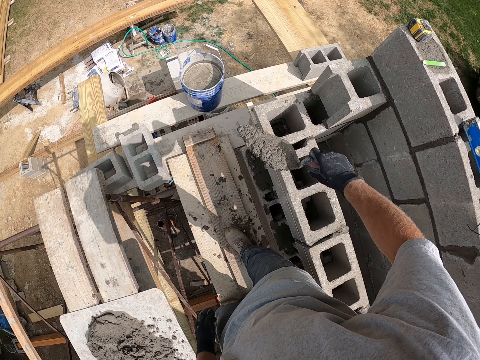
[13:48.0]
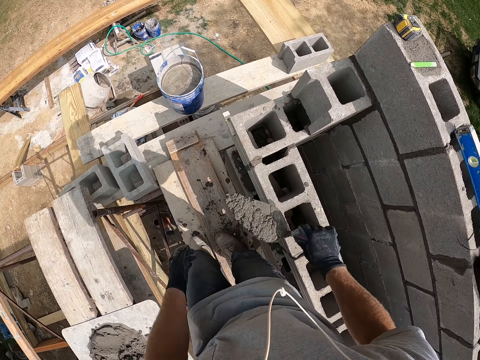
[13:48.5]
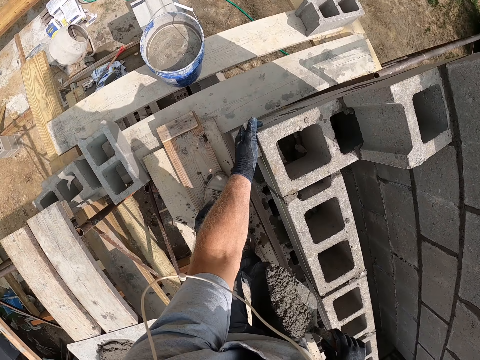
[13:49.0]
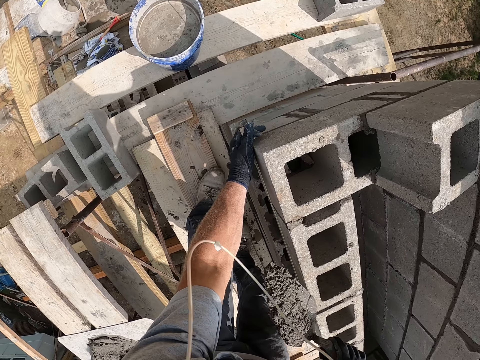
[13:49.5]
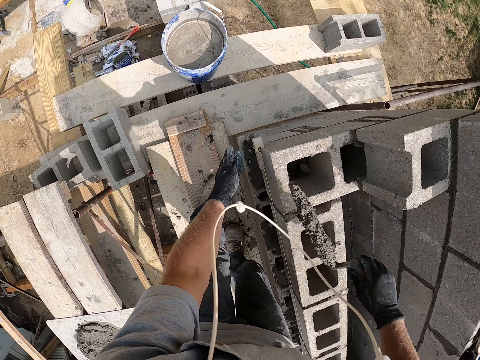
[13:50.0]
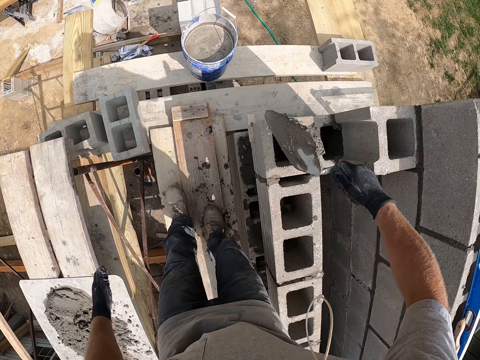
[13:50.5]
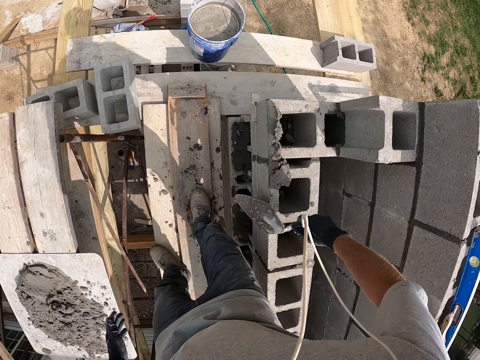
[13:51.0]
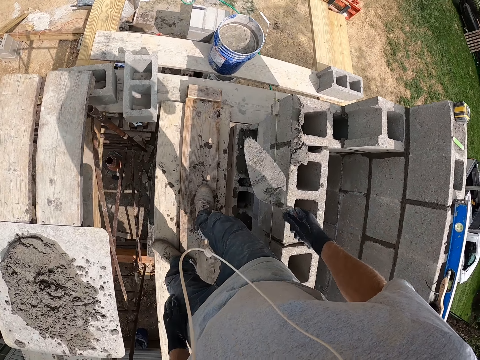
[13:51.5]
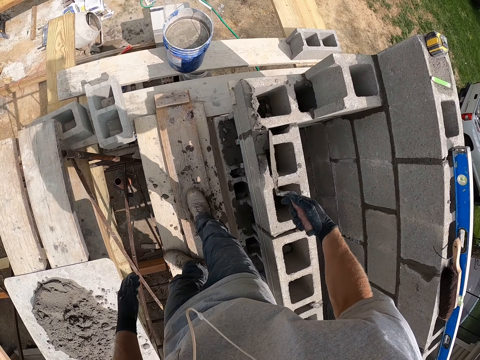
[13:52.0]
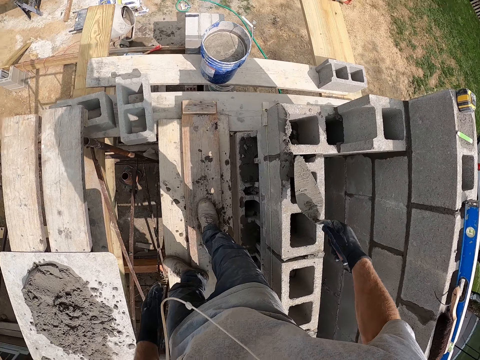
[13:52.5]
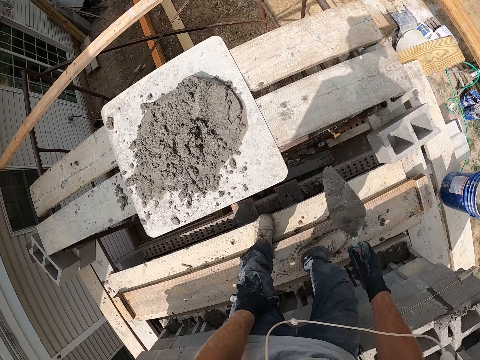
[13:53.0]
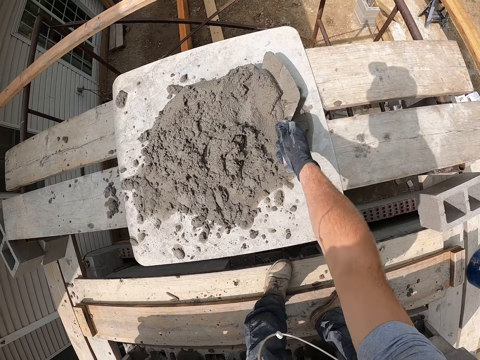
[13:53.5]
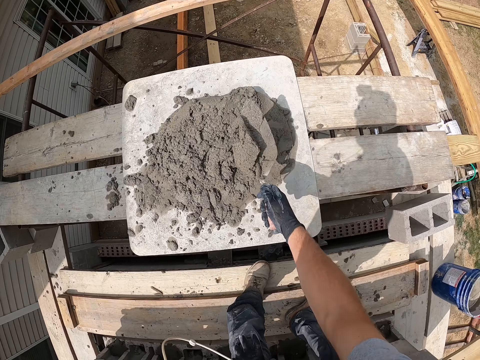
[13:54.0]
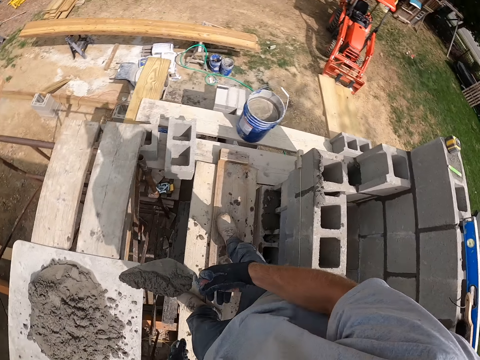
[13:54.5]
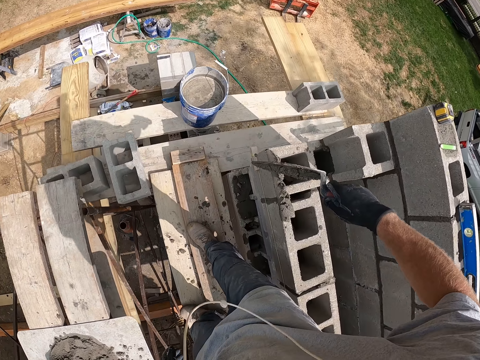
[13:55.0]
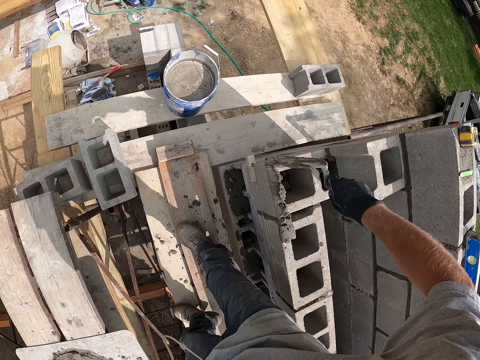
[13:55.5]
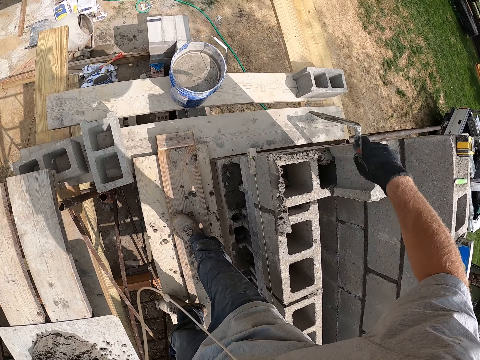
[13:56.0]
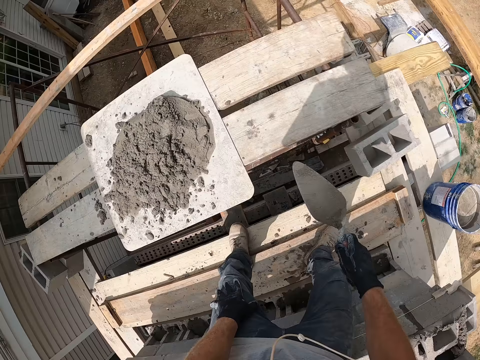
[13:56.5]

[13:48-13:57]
The camera wearer adjusts a level string stock. They spread the cement mortar on the brick or concrete blocks. They move the cement on the concrete blocks. They scoop the cement mortar with the trowel. They shake the trowel. They spread the cement mortar on the brick.

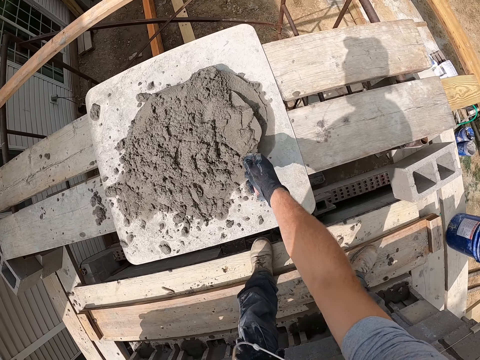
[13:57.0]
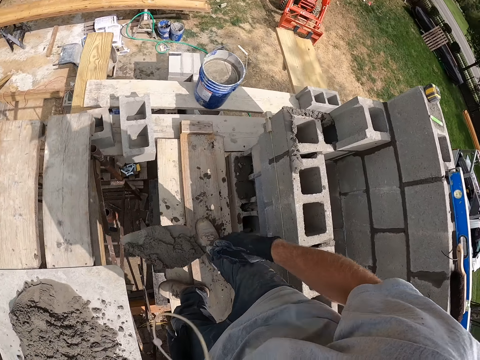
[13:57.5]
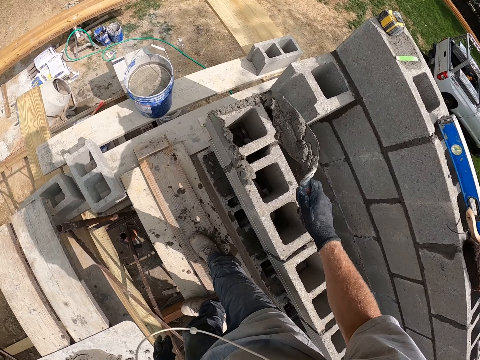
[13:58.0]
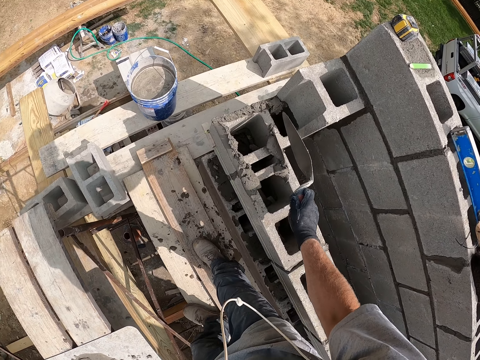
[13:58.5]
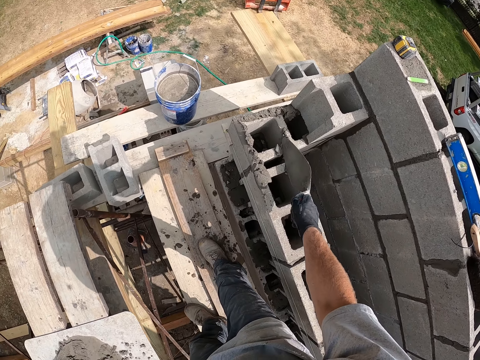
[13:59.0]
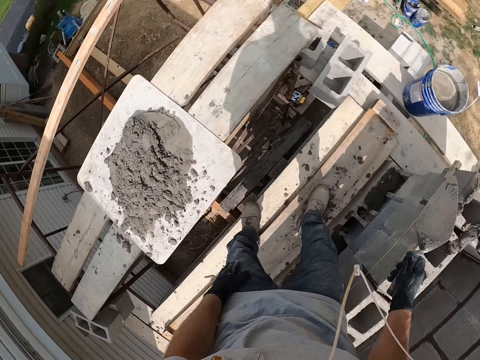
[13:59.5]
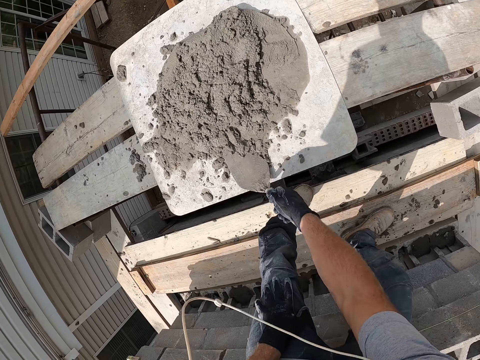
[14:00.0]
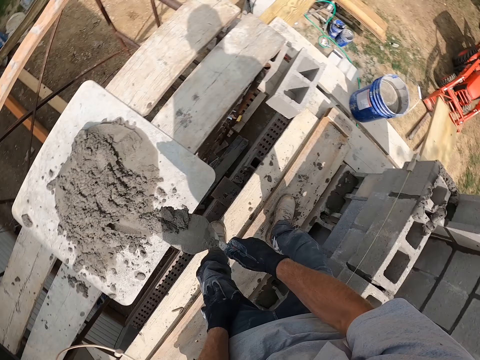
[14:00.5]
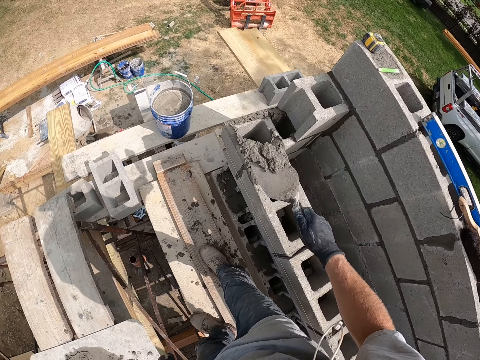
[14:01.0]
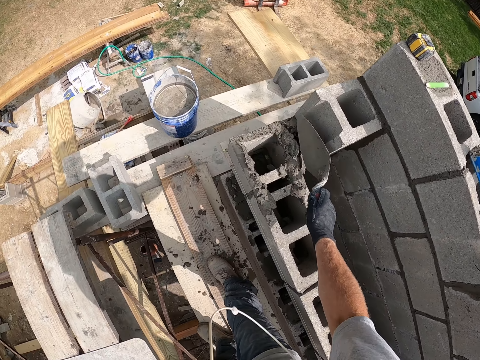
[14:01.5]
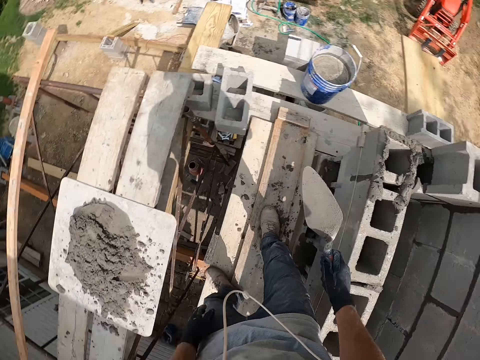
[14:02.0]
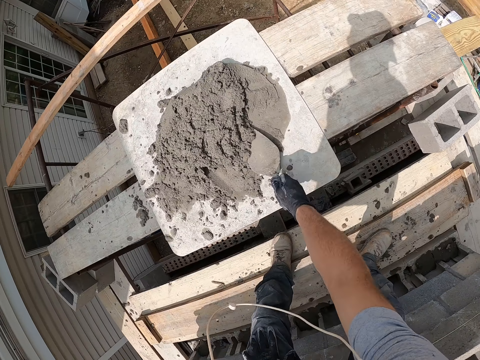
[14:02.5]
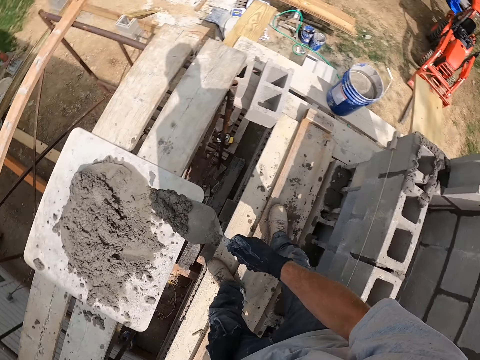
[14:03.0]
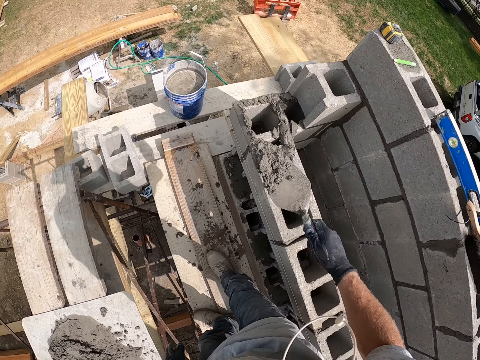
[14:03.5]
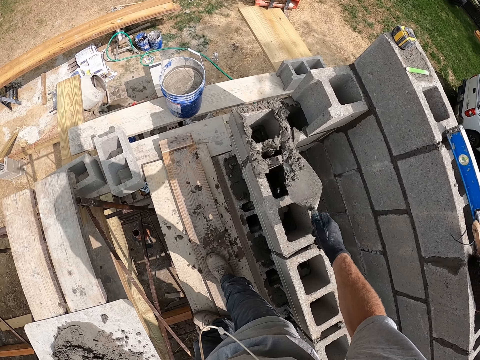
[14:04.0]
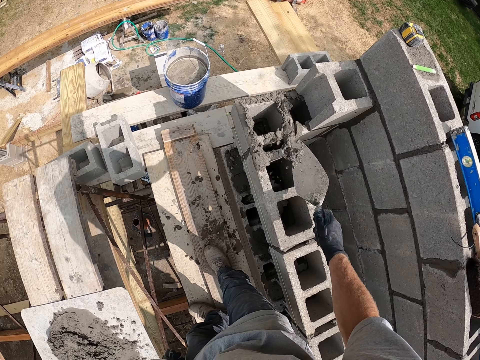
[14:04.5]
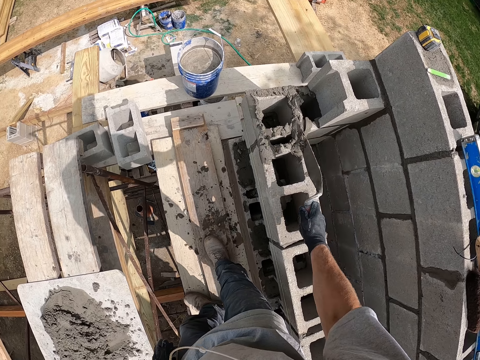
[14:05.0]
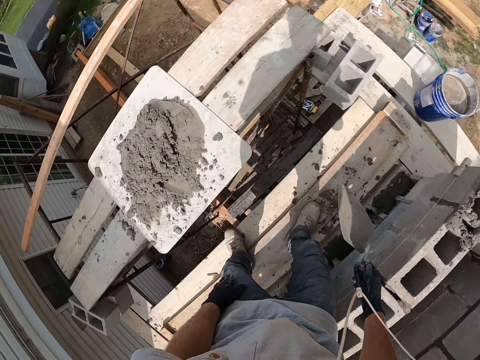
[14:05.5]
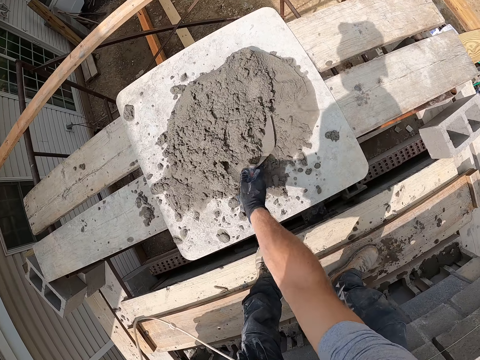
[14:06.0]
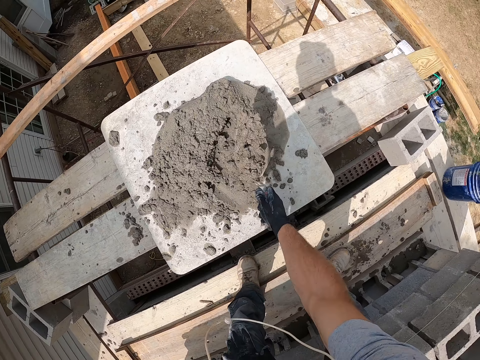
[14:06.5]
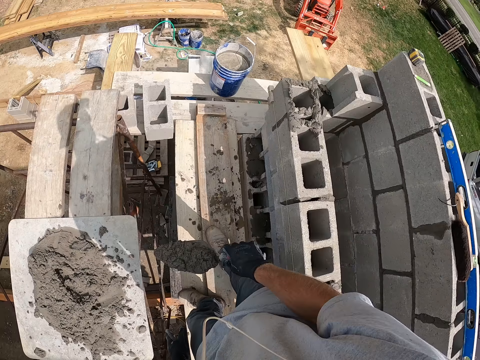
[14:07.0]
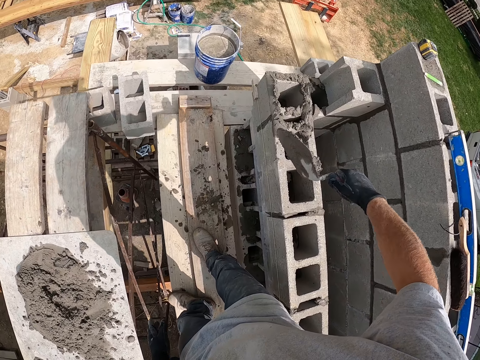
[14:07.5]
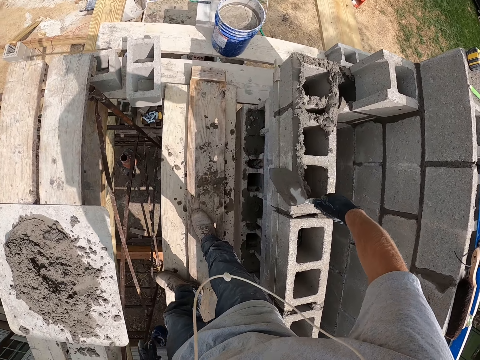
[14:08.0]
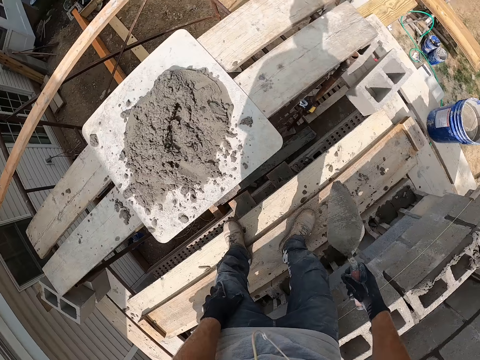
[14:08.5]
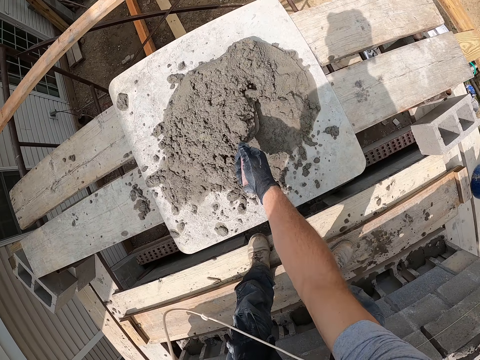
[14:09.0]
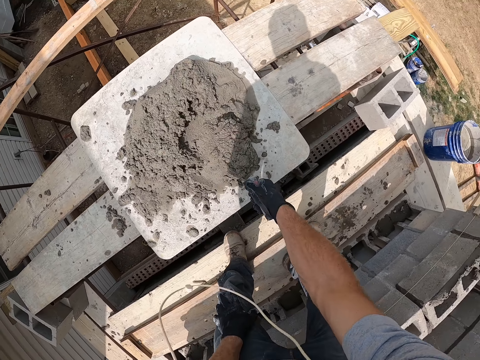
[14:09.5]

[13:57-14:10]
The camera wearer scoops the cement mortar with the trowel. They spread the cement mortar on the brick. They put the trowel on the cement. They scoop the cement mortar with the trowel. They spread the cement mortar on the brick. They scoop the cement mortar with the trowel. They spread the cement mortar on the brick. They scoop the cement mortar with the trowel. They spread the cement mortar on the brick. They scoop the cement mortar with the trowel.

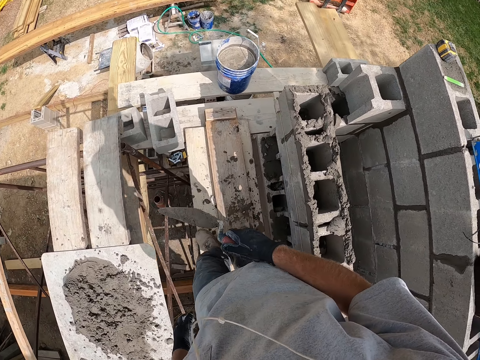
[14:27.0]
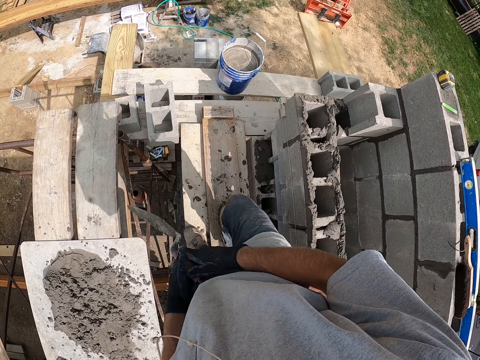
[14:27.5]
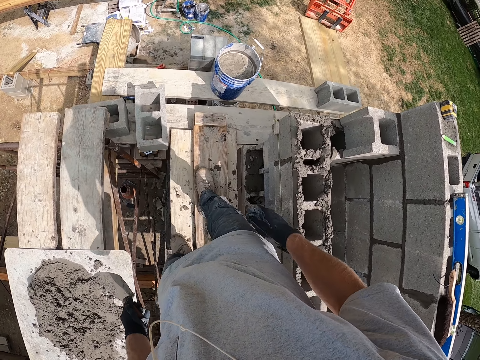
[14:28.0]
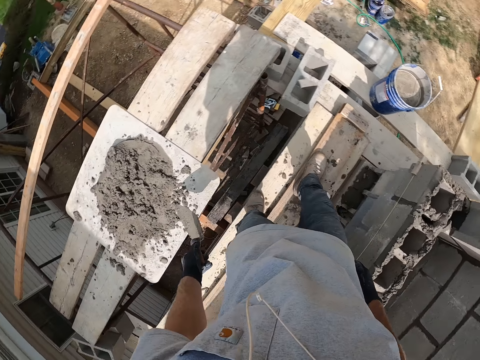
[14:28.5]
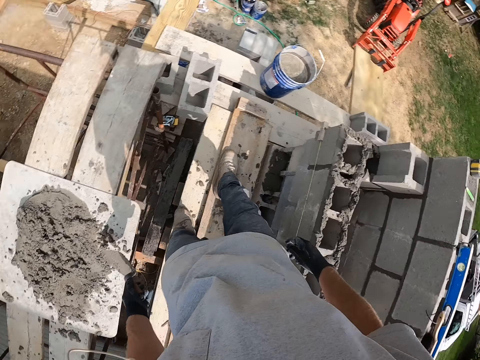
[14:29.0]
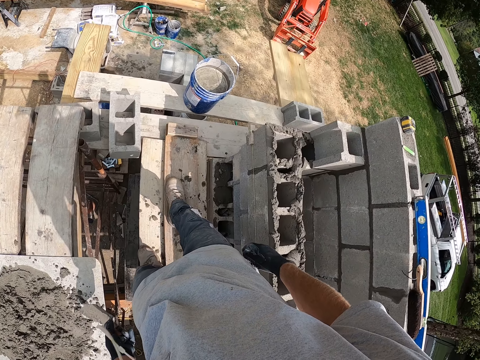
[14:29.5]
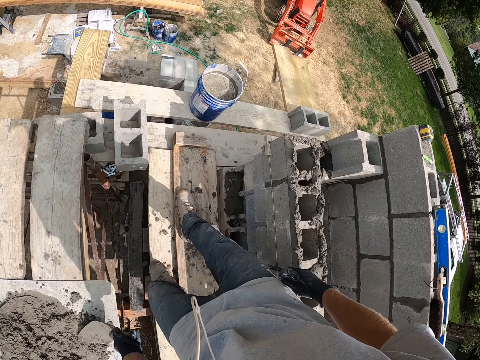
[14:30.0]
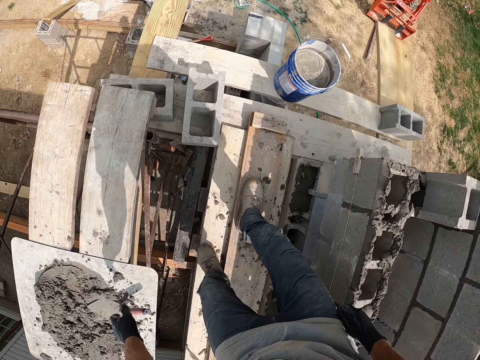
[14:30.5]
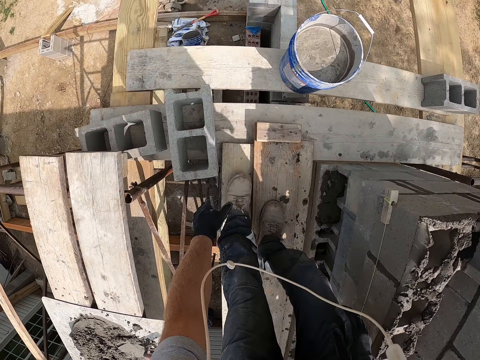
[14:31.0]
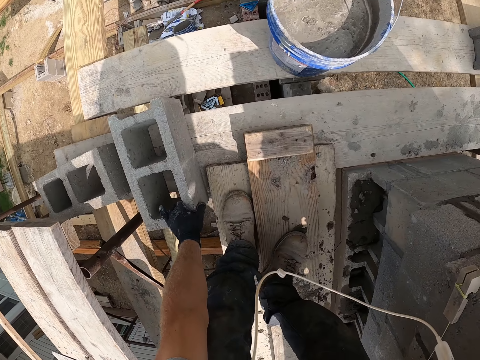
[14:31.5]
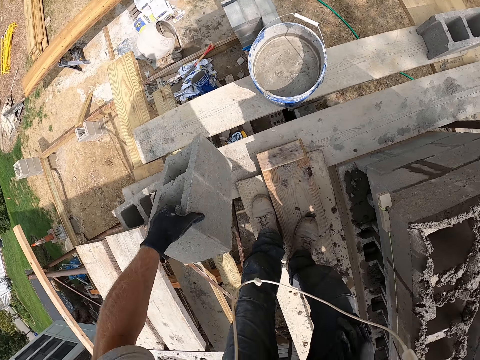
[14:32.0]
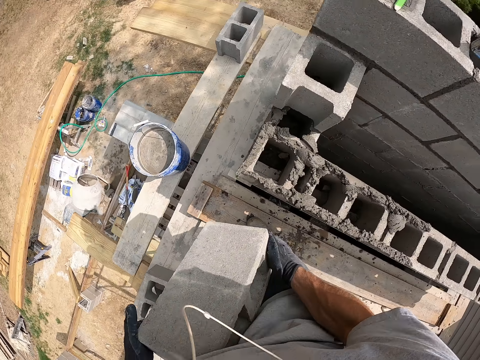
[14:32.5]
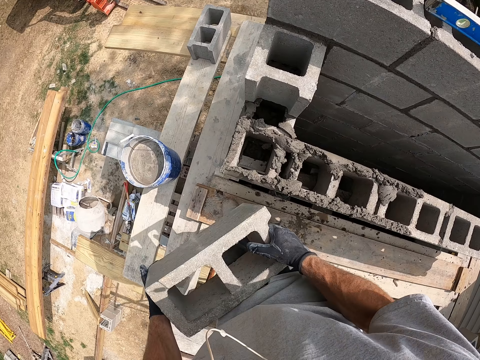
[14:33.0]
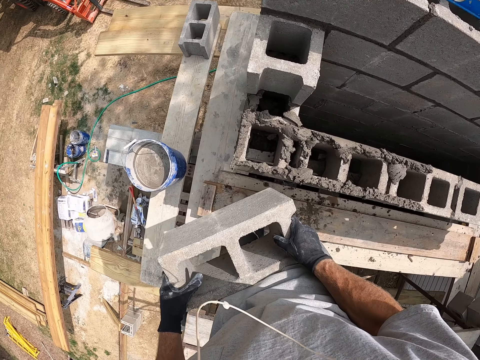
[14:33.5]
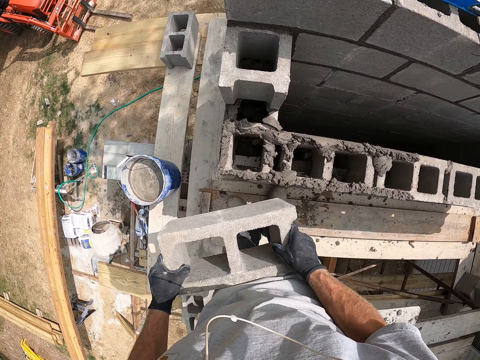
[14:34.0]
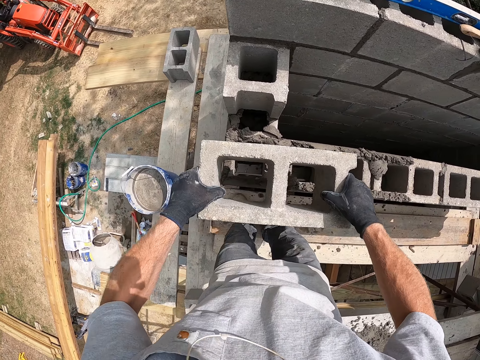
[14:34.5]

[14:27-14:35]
The camera wearer switches the trowel to the other hand. They look around. They put down the trowel on the cement. They pick the brick or concrete block from the floor with a hand. They hold the concrete block with hands.
